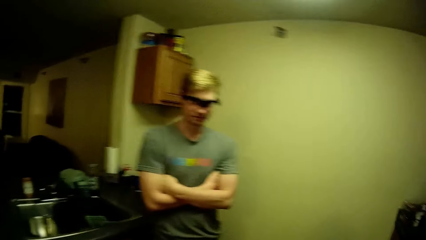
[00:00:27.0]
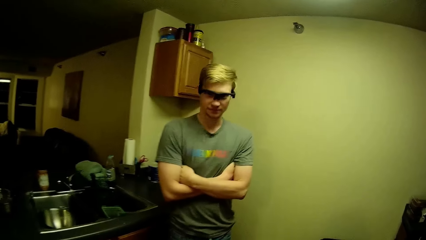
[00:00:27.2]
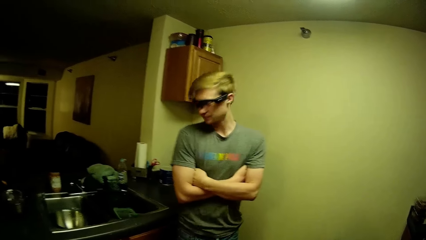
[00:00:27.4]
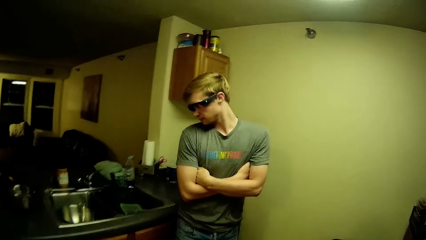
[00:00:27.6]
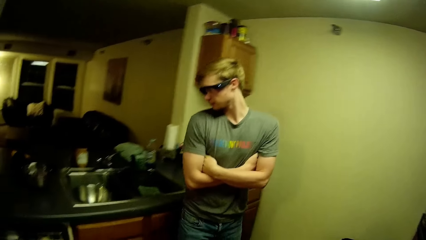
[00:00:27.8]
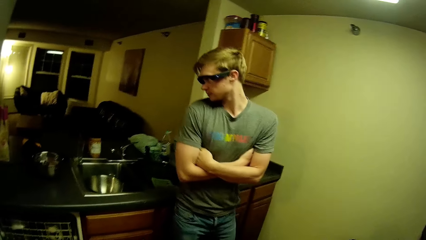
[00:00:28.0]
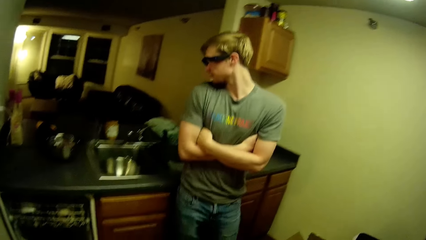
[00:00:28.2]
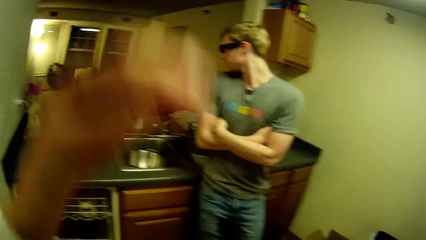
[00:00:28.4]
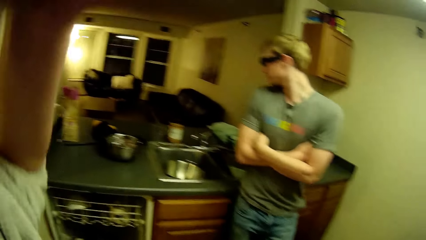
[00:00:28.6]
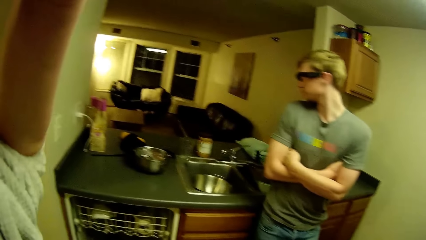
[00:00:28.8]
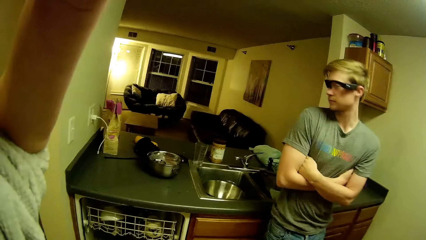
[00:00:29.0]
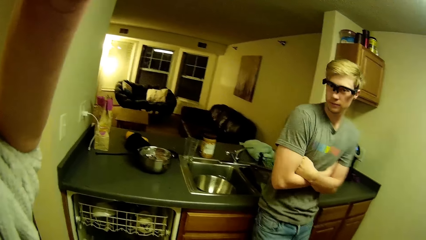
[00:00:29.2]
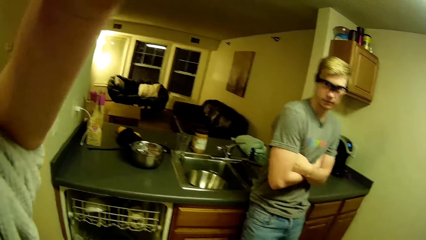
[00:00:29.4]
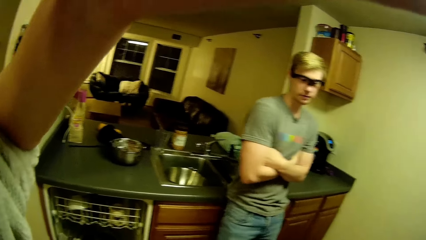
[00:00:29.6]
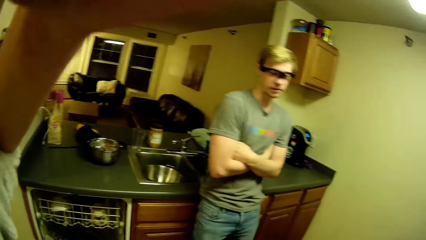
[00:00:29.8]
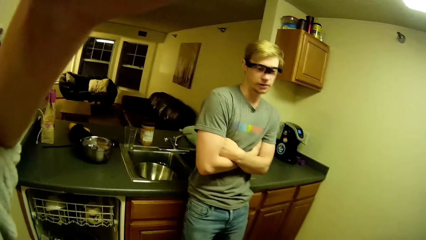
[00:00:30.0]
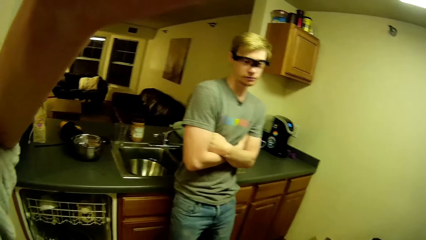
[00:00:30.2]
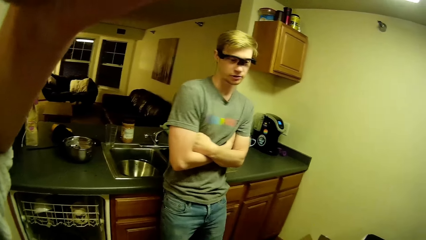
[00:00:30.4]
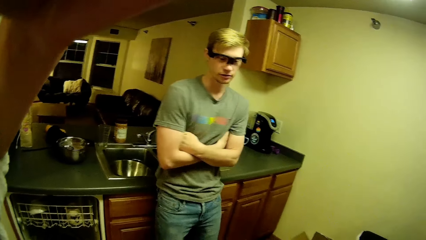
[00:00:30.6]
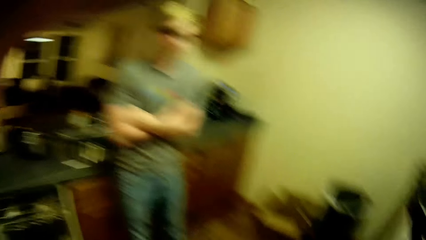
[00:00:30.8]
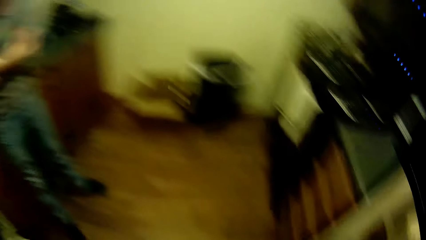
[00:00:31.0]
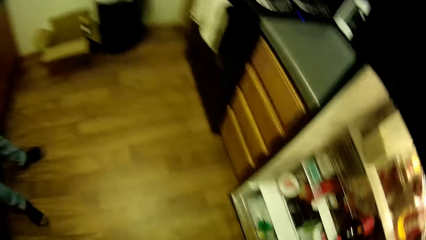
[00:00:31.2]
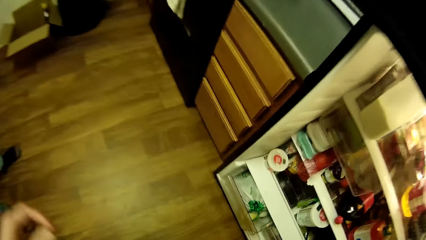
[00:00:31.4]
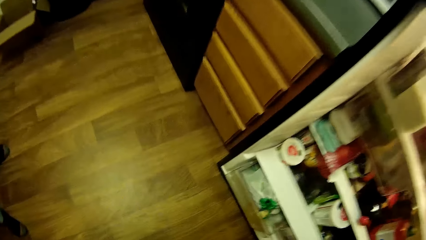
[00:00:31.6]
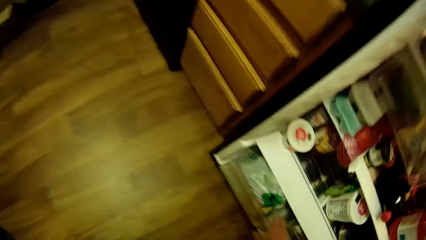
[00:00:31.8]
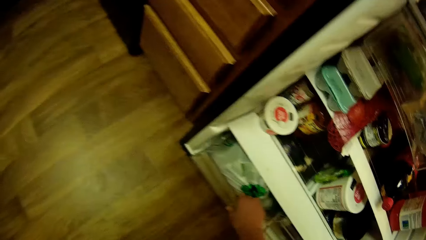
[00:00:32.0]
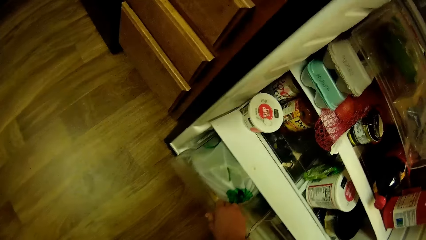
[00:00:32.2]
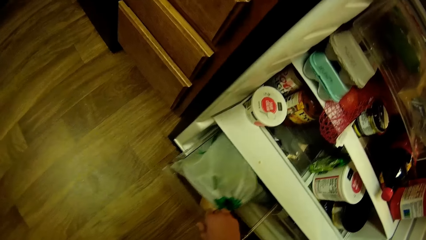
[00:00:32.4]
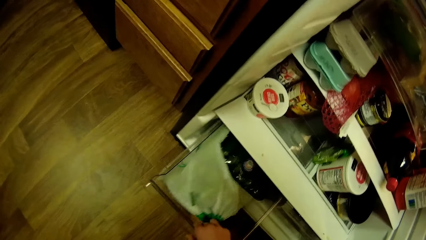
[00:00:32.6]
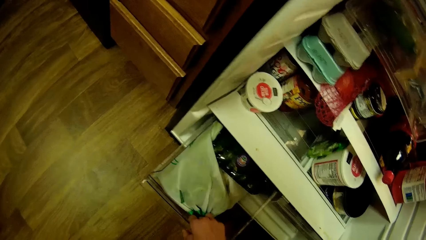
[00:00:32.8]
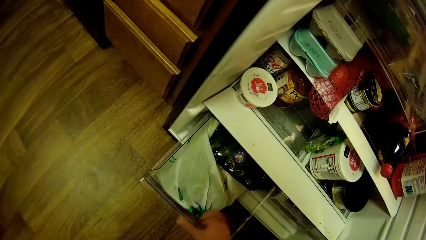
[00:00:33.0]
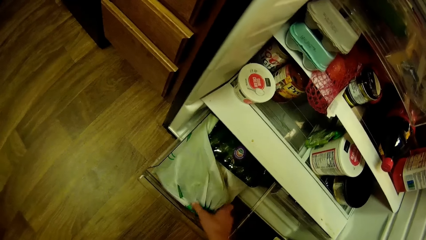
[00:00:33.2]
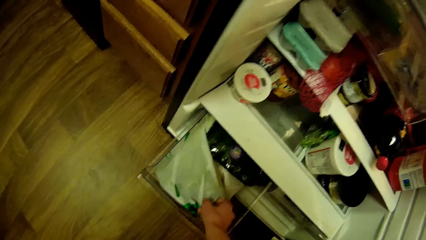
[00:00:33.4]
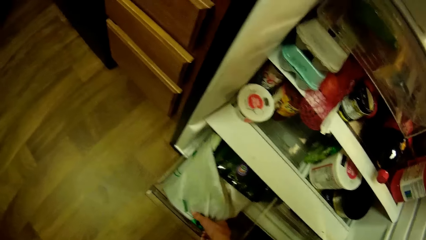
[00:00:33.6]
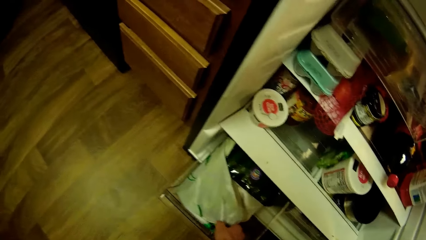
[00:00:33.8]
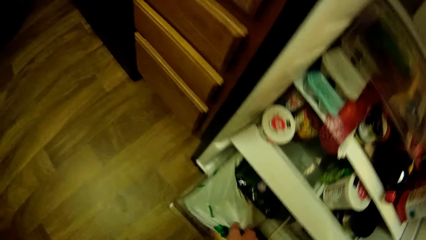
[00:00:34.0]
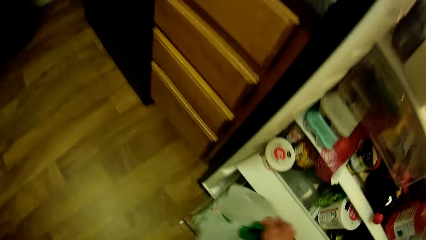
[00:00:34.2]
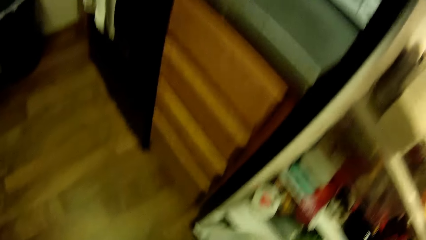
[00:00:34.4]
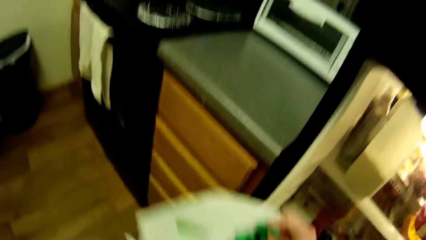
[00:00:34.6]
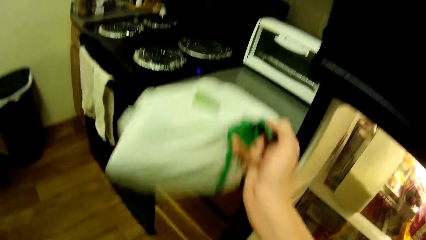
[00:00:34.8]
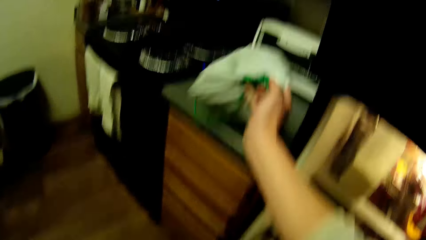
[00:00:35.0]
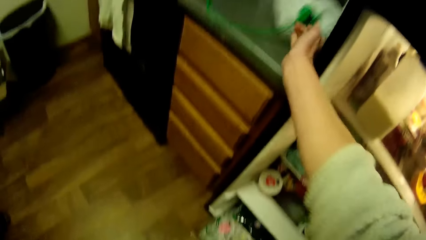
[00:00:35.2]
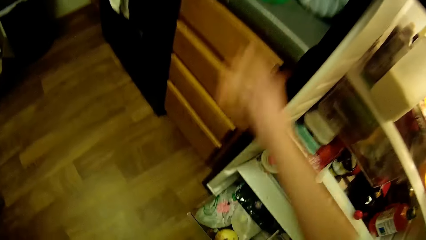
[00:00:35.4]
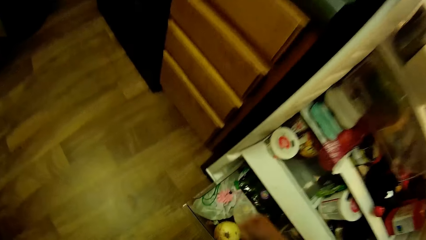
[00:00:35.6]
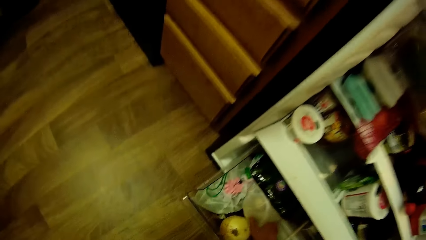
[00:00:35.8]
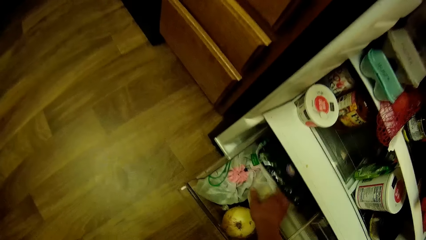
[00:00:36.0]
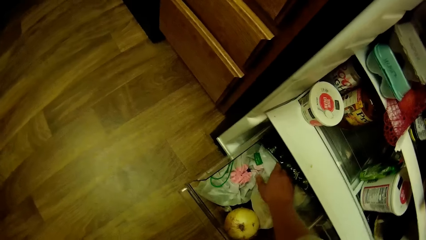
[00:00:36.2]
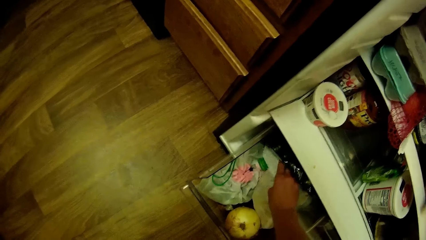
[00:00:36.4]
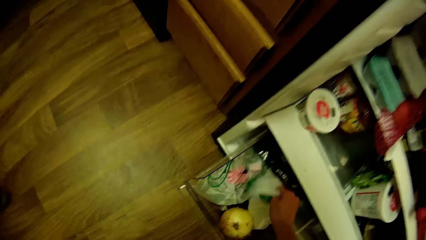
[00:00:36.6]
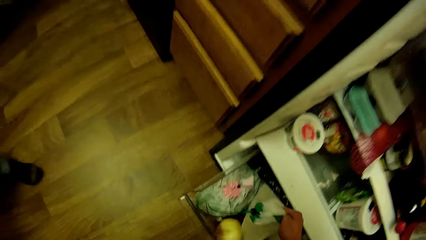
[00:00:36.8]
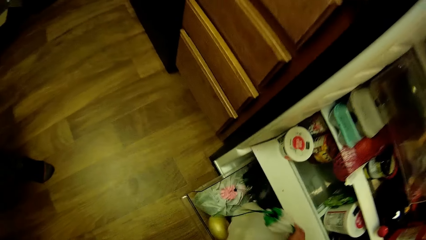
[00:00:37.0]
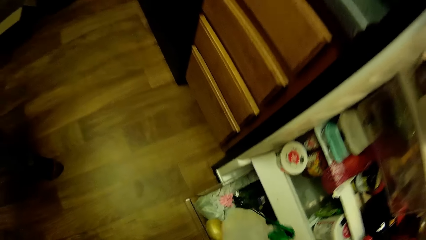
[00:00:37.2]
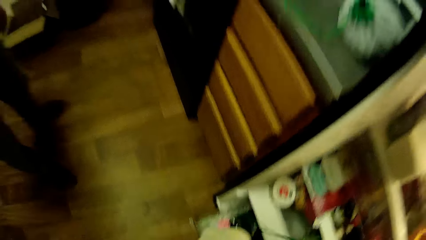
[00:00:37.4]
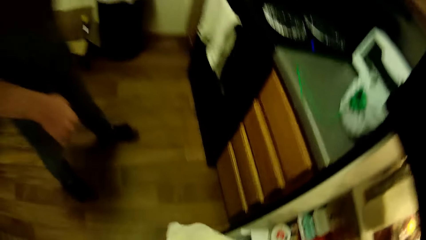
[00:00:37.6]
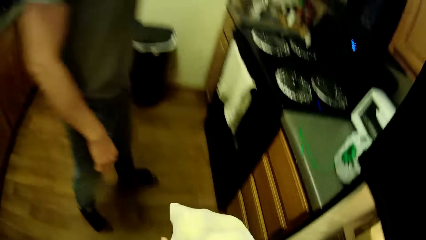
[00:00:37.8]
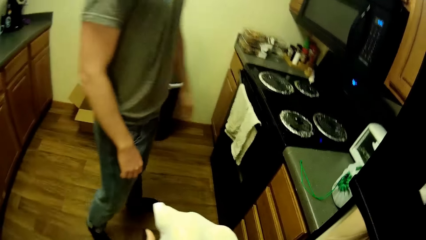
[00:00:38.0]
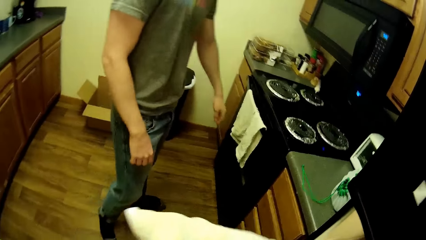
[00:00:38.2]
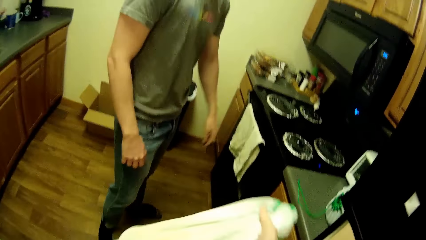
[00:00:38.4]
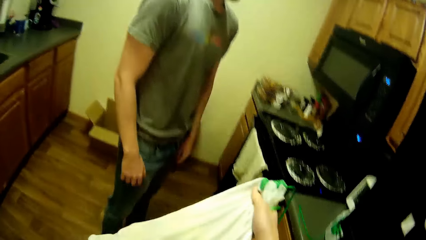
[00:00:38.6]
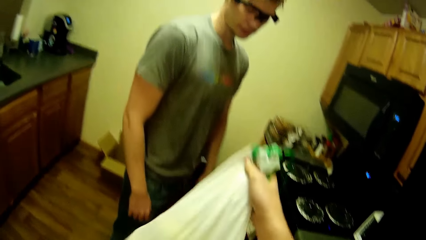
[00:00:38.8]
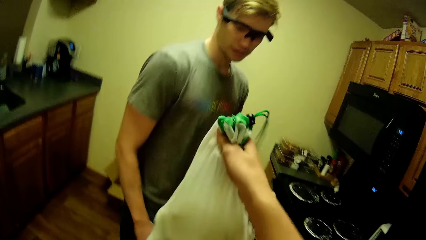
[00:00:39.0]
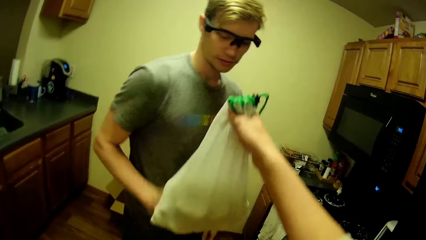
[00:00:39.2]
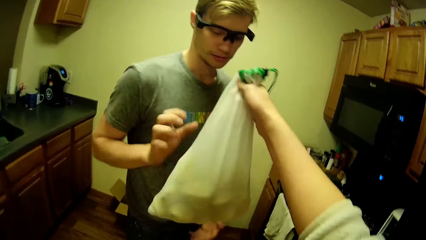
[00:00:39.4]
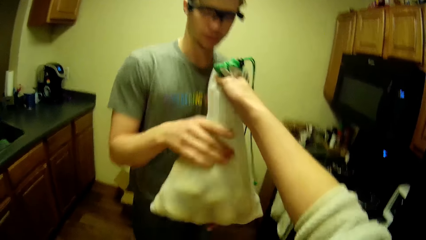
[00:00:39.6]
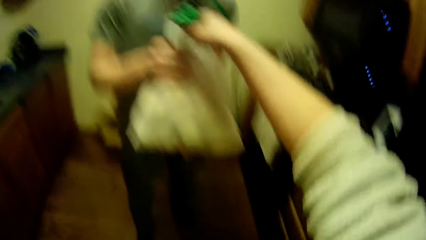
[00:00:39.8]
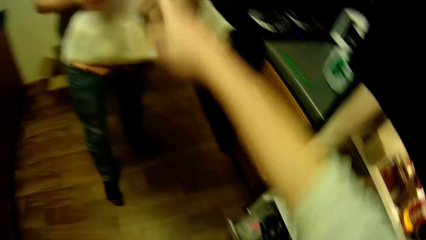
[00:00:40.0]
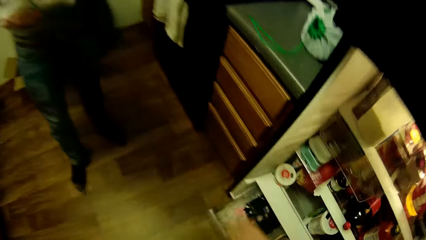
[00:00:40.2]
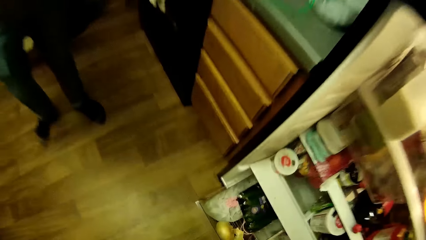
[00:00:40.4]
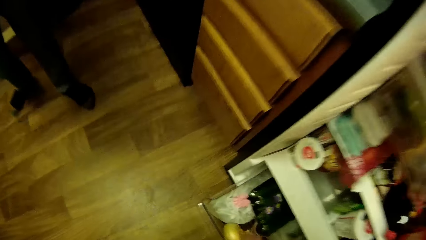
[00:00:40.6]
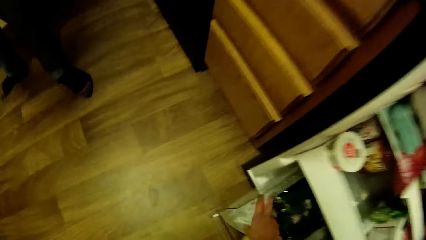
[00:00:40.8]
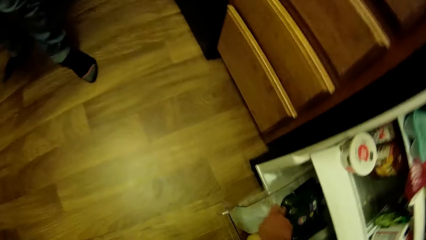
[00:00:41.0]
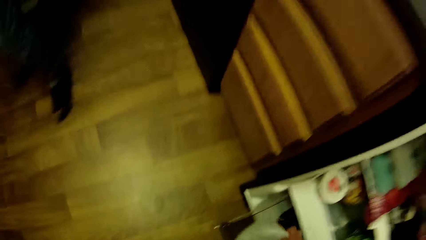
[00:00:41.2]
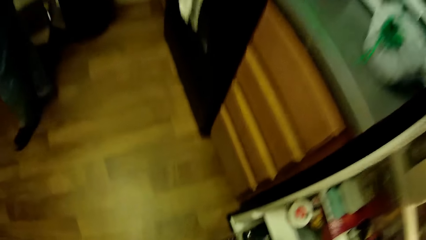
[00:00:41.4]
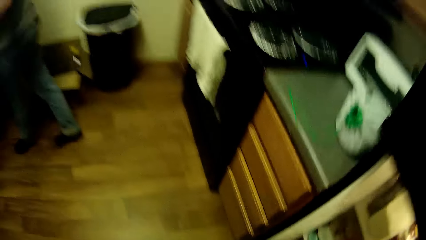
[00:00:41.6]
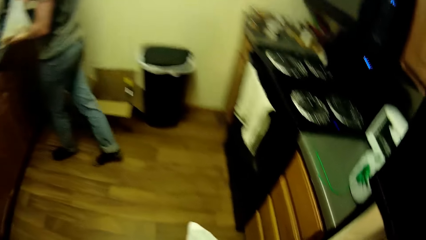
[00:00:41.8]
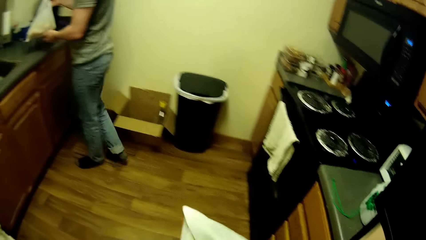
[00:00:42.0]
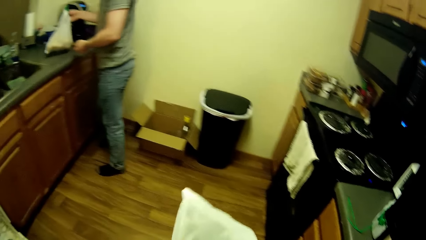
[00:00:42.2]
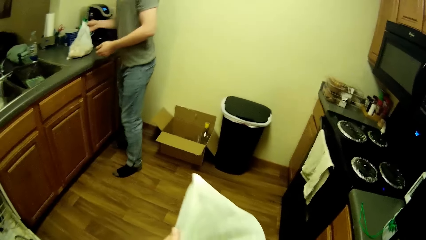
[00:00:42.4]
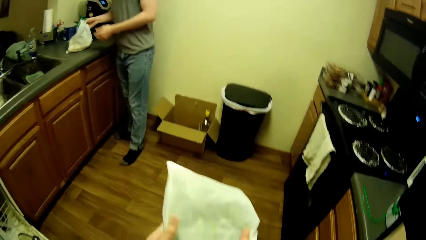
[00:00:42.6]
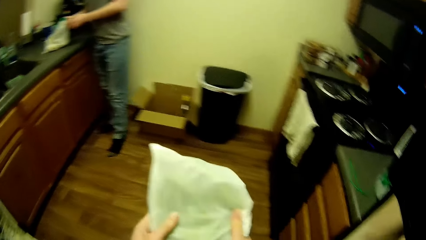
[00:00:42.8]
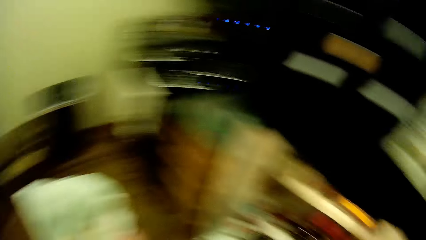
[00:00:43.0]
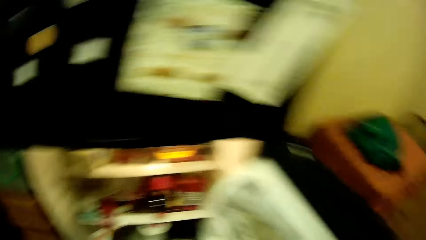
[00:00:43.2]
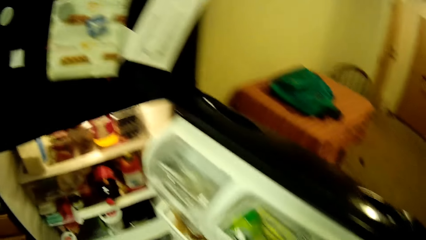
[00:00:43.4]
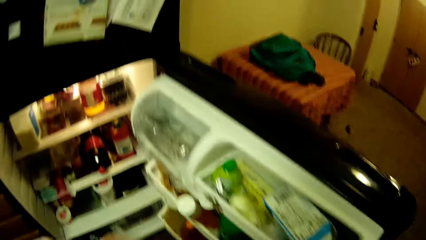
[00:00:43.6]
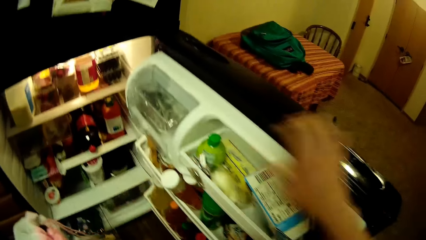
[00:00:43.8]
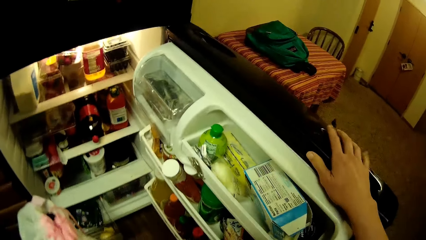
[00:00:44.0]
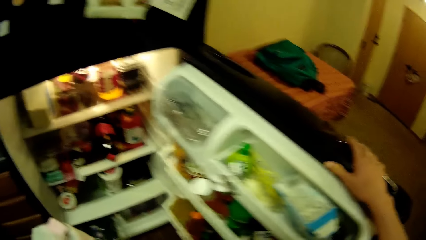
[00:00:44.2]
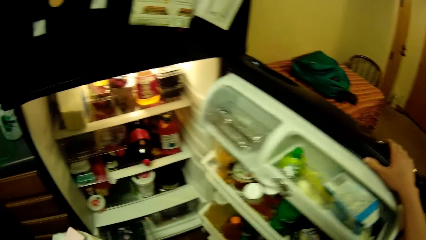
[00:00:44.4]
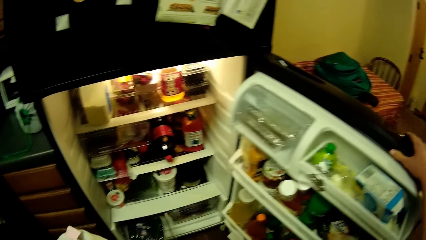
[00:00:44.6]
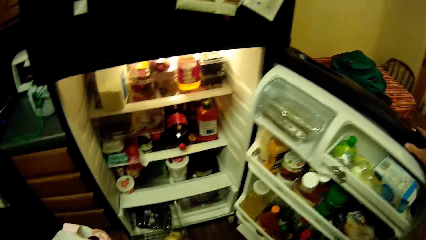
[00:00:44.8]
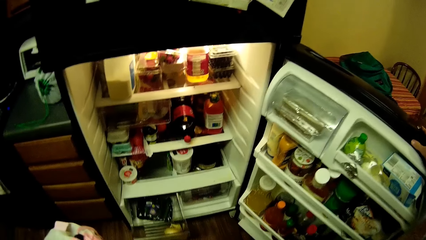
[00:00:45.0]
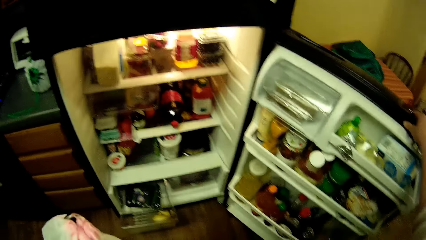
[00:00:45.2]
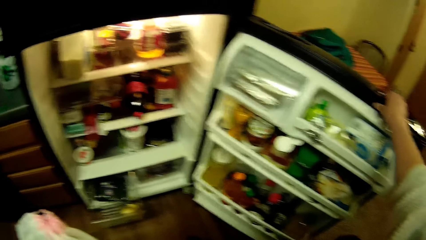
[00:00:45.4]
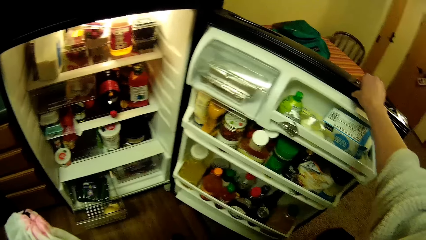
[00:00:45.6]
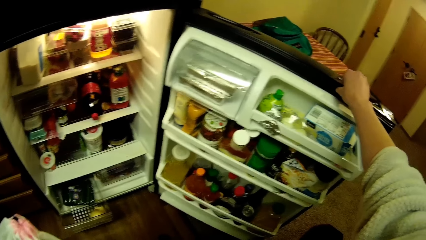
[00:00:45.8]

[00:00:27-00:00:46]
The camera wearer looks towards the man. The man looks towards the kitchen counter. The camera wearer lifts the left hand. He adjusts the camera on the head with his right hand. The man looks towards the camera wearer. The camera wearer bends towards the fridge. He opens the fridge's drawer with his left hand. He raises a drawstring bag from the fridge's drawer with his right hand. He places the bag on a cabinet by the gas cooker. He picks another bag of potatoes with his right hand. The man walks next to the camera wearer. The camera wearer passes the bag of potatoes to the man. He picks up another bag of green peas with his right hand. The man walks towards the kitchen counter. The camera wearer feels the bag of green peas in his hands. The man puts the bag on the kitchen counter. The camera wearer looks towards the fridge. He puts the right hand on the fridge door. He holds the fridge's door with his right hand.
